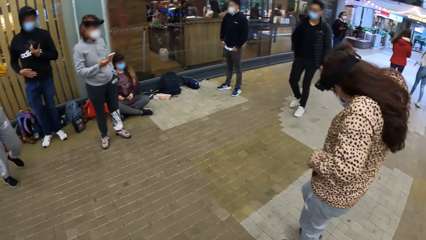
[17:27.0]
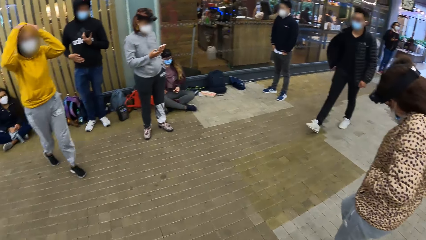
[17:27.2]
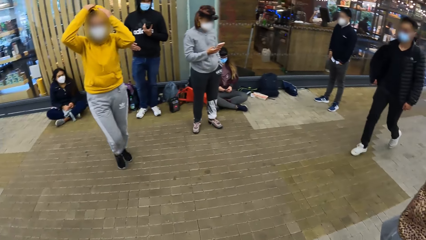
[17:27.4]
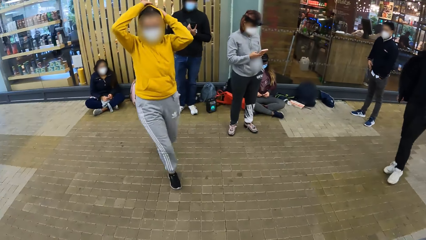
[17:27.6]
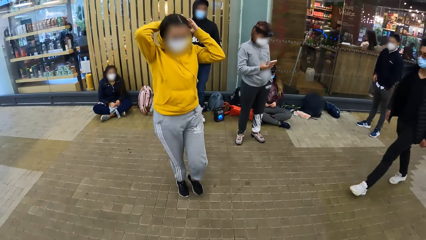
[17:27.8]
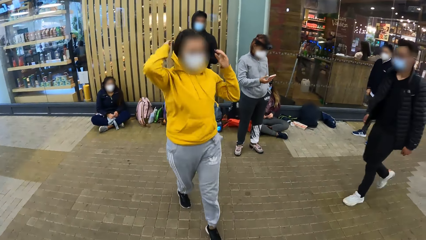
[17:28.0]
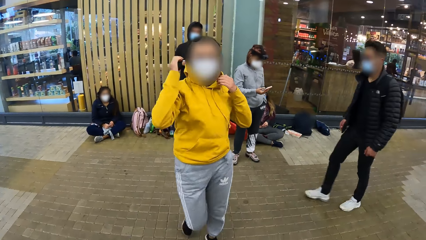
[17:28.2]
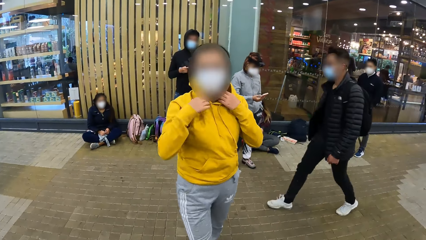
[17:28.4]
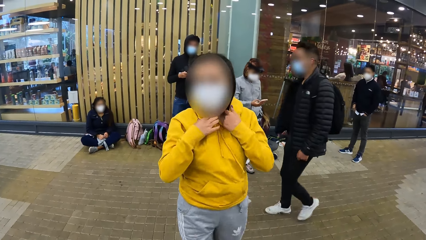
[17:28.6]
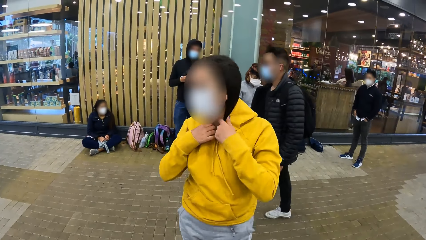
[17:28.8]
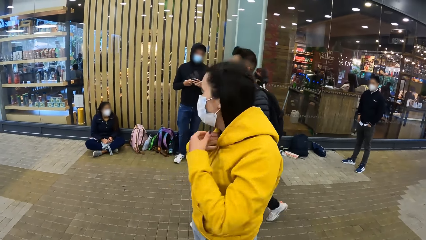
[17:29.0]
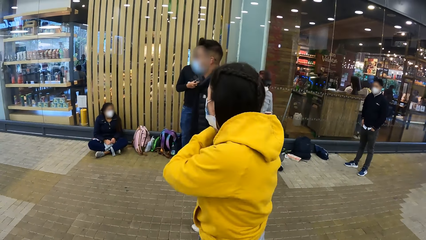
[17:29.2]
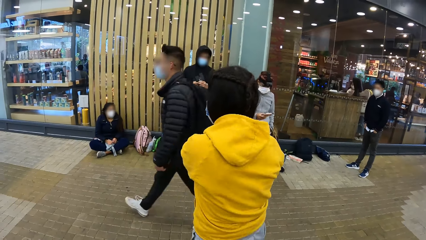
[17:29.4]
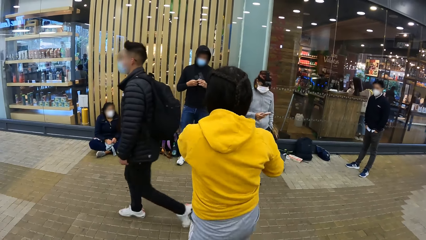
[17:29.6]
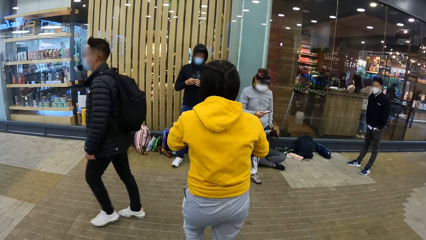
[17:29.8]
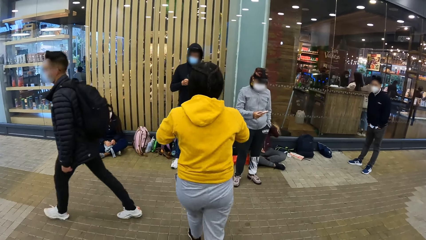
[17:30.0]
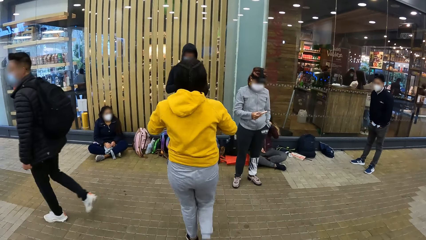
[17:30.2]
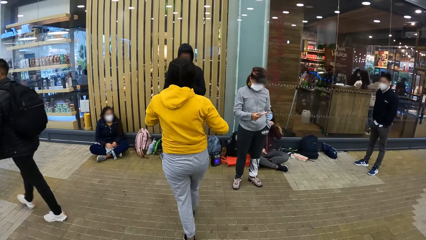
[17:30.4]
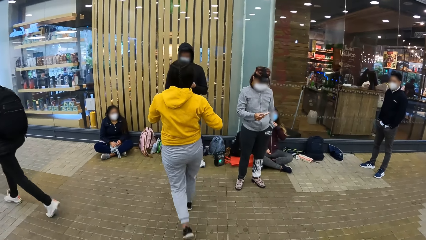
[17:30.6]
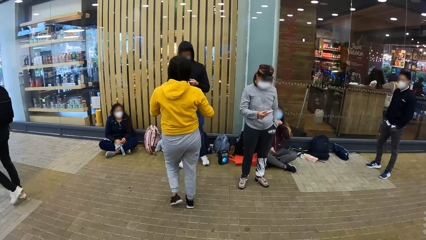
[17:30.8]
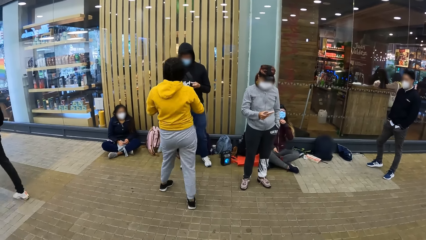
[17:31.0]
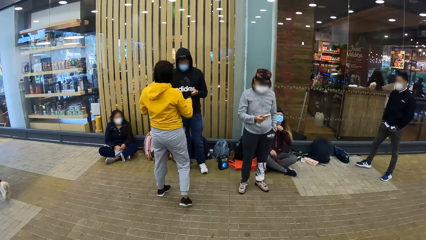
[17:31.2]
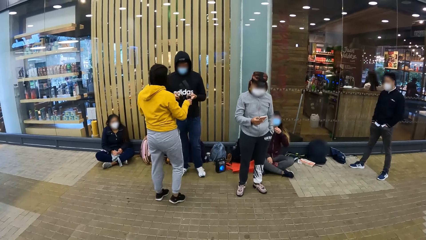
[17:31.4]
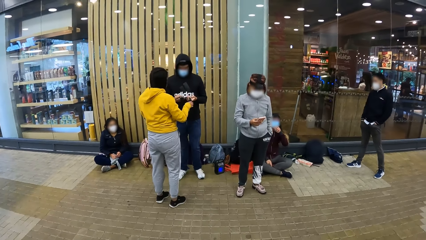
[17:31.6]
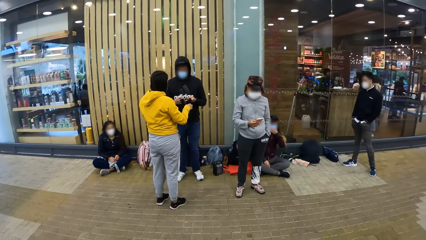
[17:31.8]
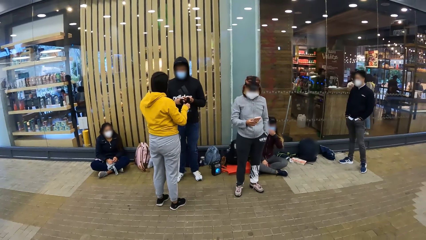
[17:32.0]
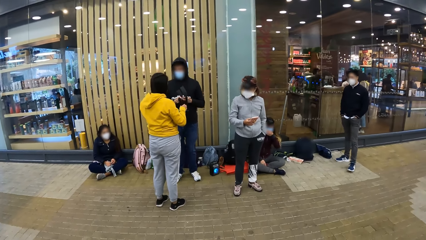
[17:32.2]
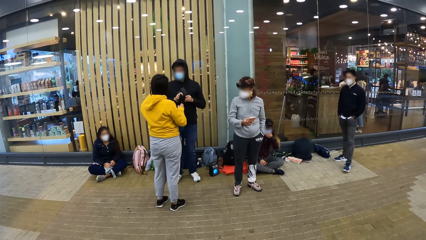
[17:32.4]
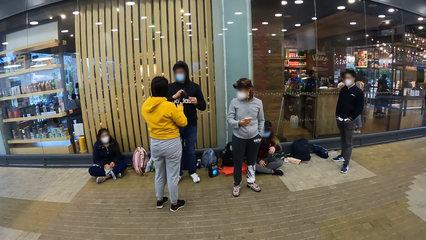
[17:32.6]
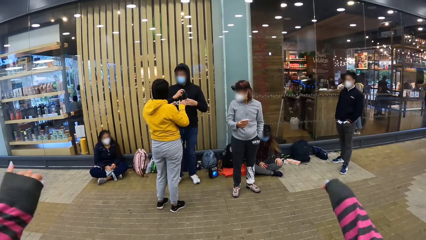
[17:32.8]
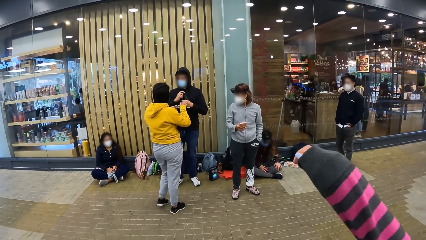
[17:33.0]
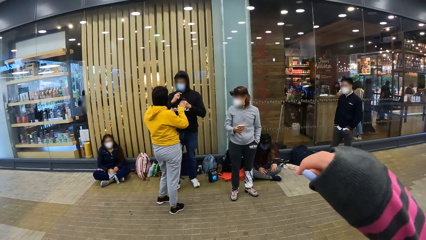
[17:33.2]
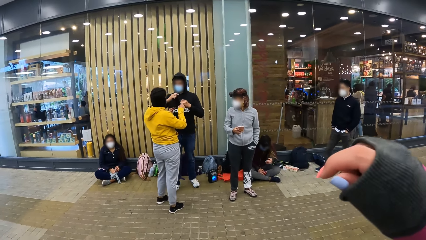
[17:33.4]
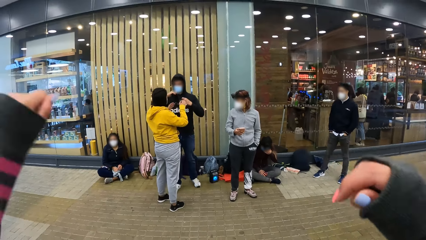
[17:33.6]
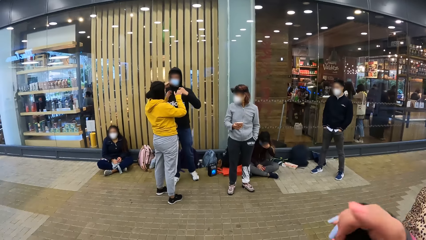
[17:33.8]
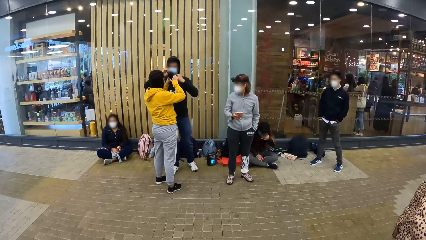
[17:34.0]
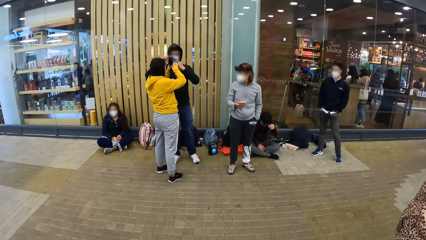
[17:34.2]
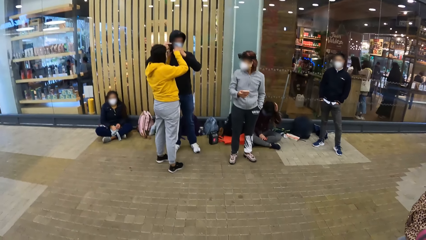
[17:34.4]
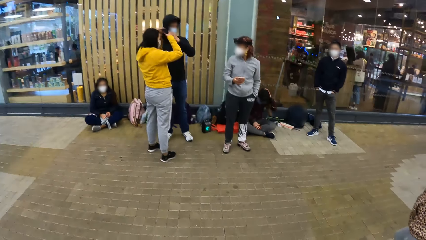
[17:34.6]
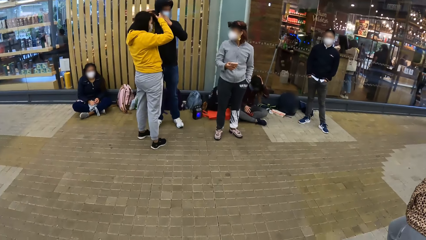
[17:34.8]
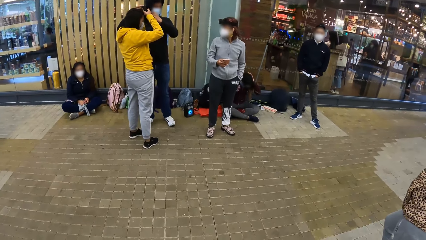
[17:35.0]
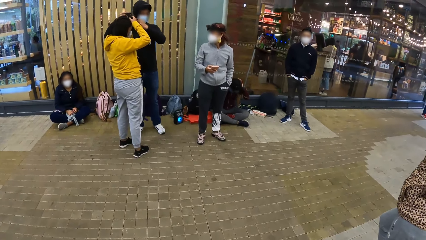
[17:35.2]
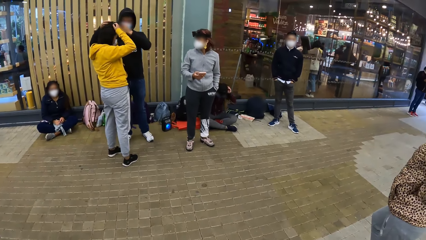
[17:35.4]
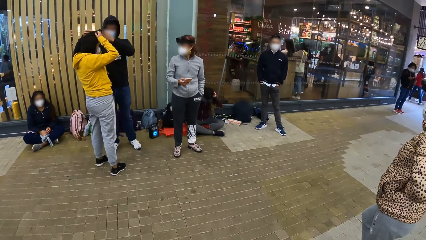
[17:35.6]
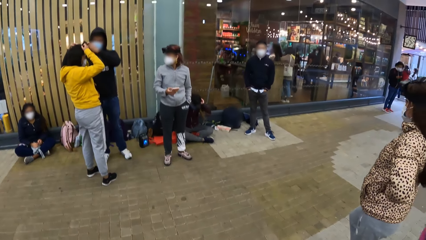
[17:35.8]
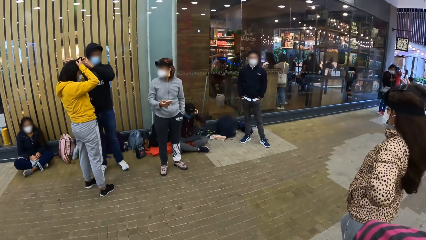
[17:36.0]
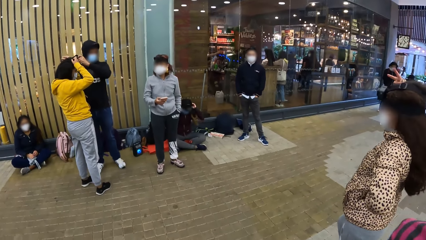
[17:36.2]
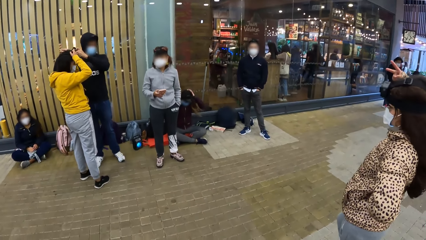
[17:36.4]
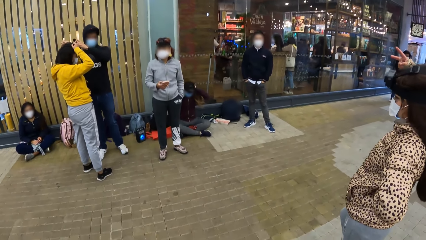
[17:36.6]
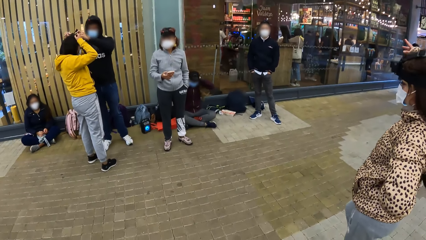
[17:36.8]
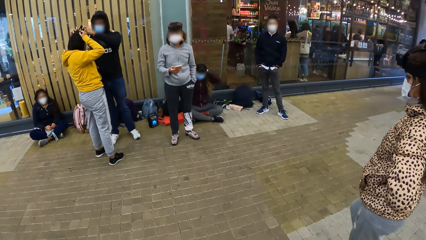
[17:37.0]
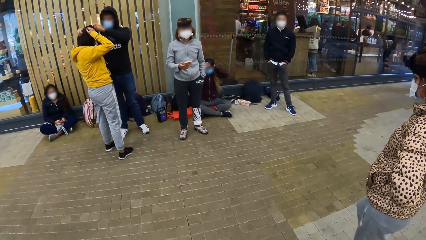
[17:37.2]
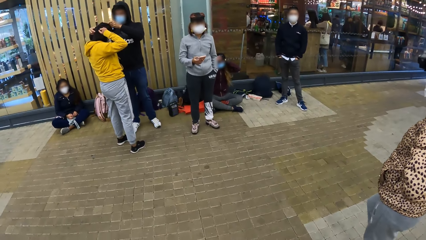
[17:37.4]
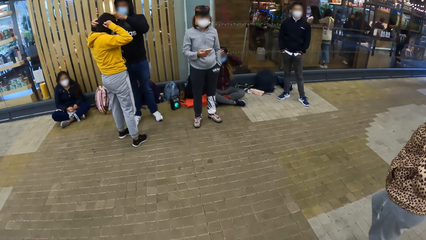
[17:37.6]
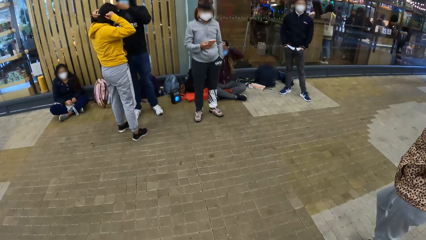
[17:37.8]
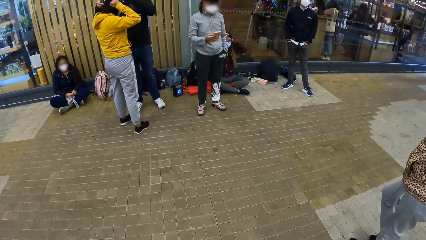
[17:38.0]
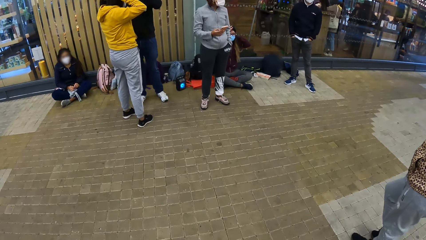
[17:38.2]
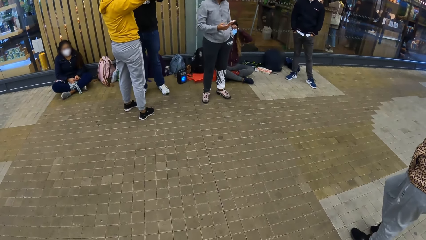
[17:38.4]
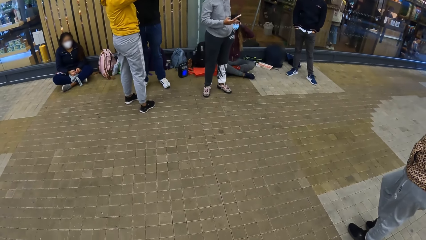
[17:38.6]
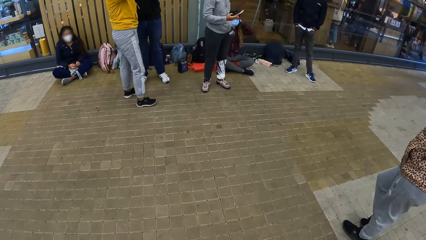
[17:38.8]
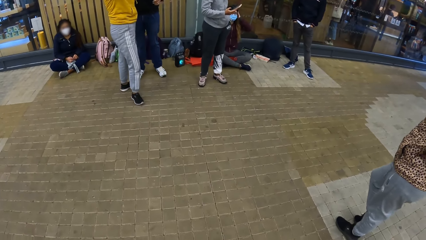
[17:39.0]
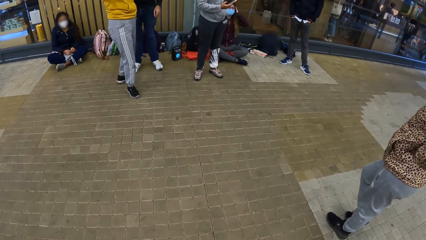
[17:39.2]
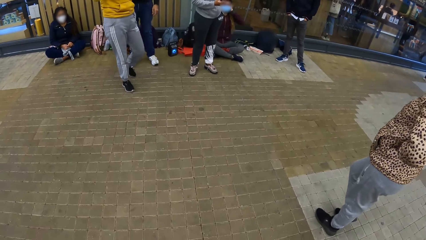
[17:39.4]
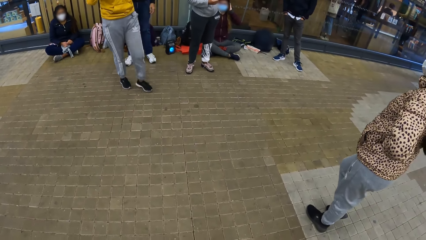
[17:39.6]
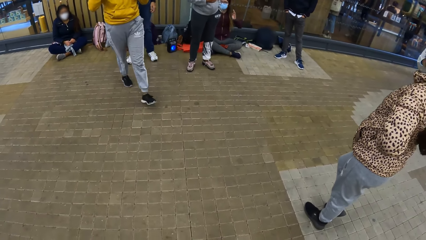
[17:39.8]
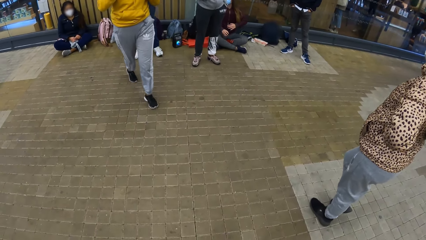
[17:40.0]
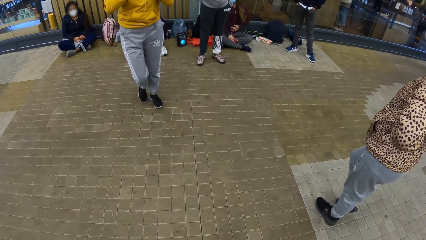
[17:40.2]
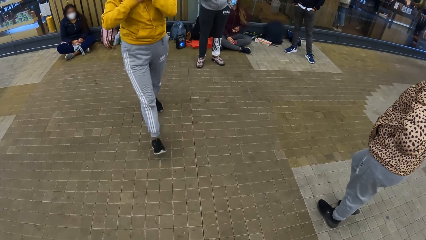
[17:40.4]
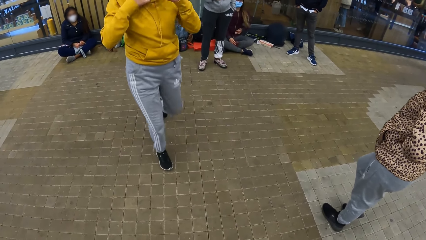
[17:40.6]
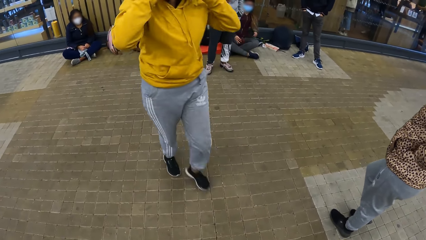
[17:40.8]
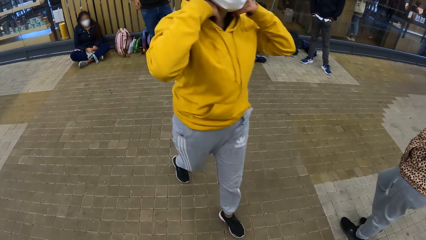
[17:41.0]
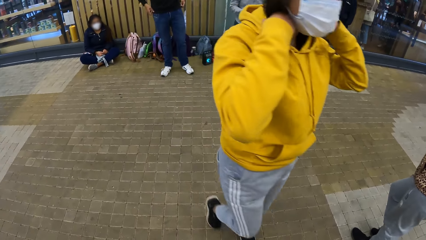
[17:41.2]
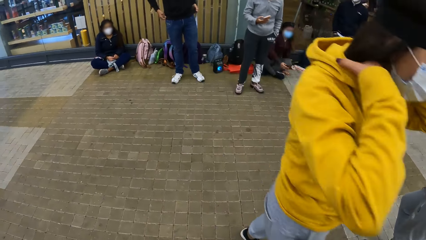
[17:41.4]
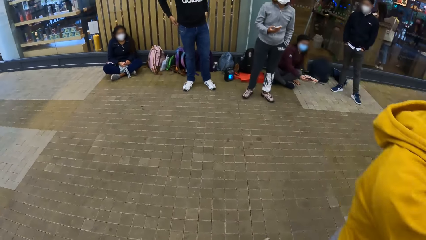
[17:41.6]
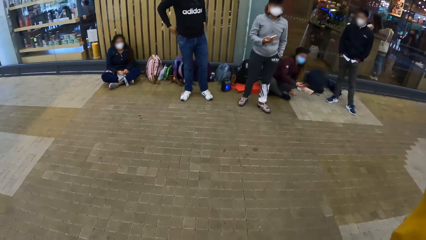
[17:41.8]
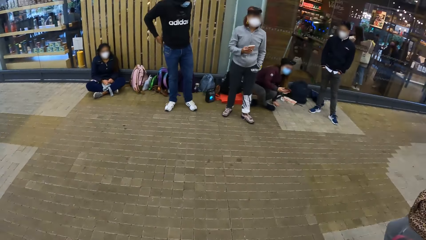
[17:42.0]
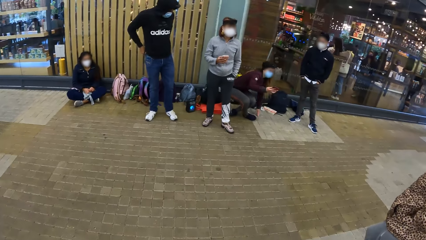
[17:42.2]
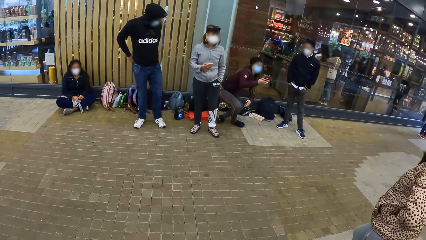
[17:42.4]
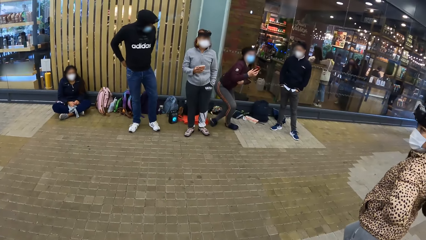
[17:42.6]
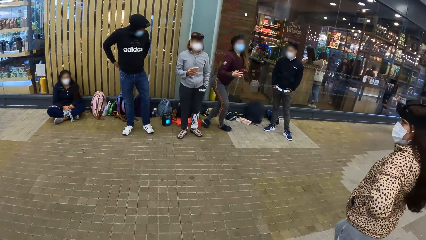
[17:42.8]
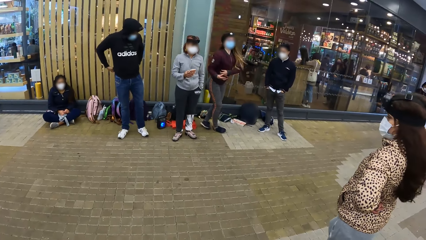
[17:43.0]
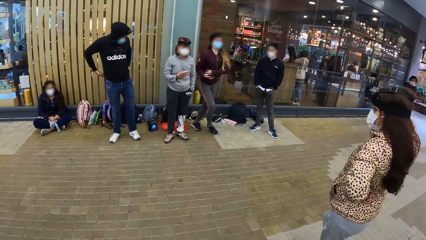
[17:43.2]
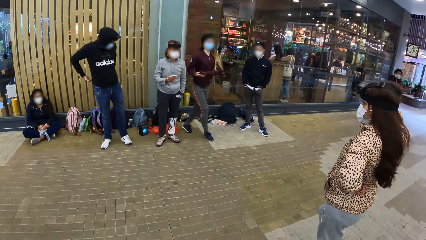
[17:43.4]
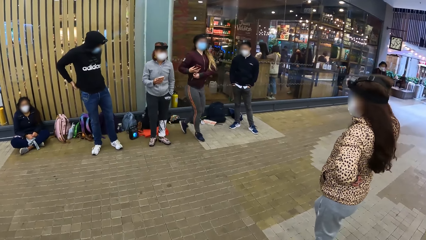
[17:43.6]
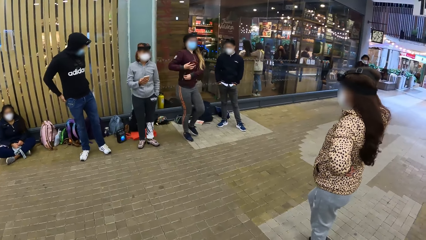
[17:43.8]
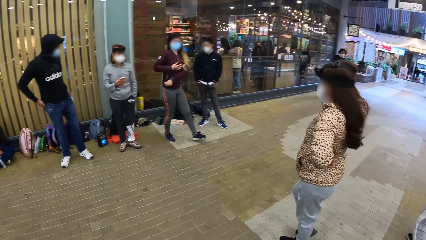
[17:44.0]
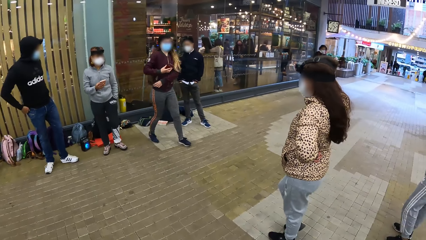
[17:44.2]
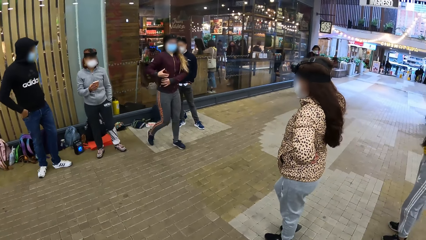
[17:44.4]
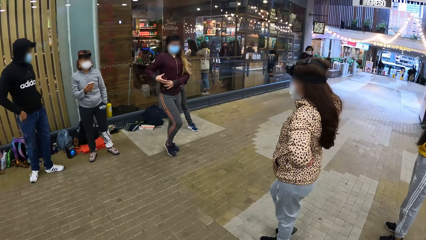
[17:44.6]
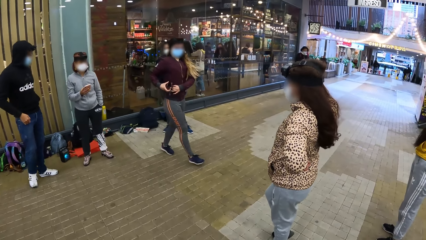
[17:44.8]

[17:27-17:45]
A woman pulls back the hood of her hoodie with both hands and moves towards the camera wearer. She touches her hoodie with both hands. The camera wearer looks at the woman. The woman moves towards a man. Another woman touches her neck with her left hand, and touches a facemask over her face with her left hand. The man wears the camera on the head of the first woman with both hands. The second woman puts her left hand on her knee. The camera wearer raises both hands towards her face. The second woman touches the facemask over her face with her left hand. The first woman wears the camera on her head with both hands. The second woman touches her hair with her left hand. The camera wearer looks at the first woman. The second woman adjusts a camera on her head with both hands. A third woman gestures with her right hand. The camera wearer looks at the first woman. The first woman moves towards the camera wearer. The camera wearer looks at the first woman. The second woman touches her side with her left hand. The camera wearer looks at another woman.
